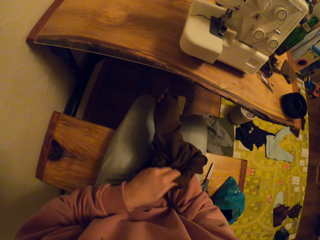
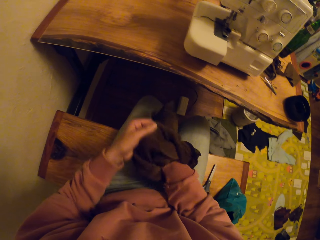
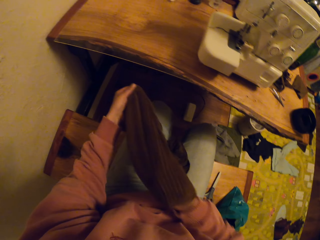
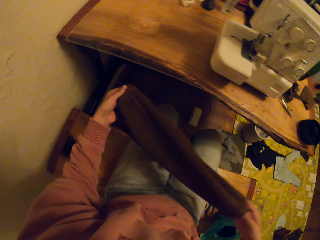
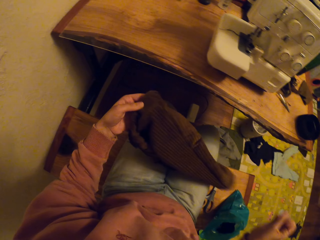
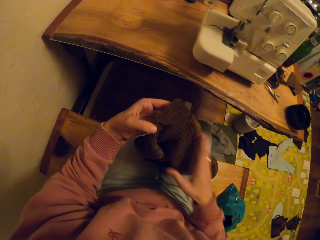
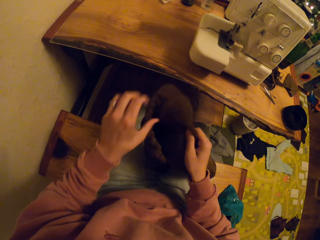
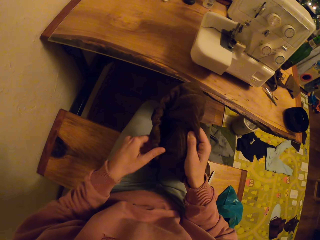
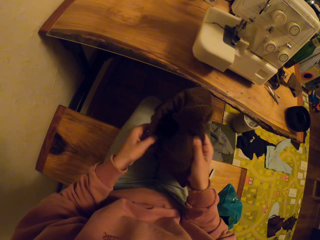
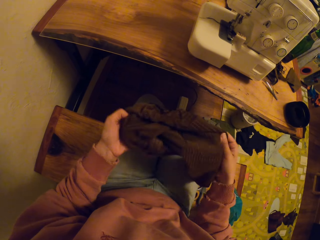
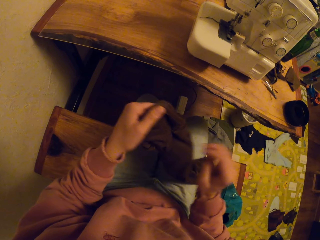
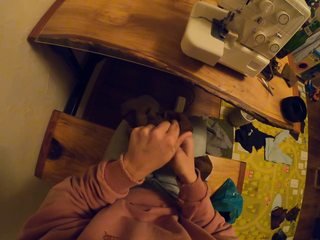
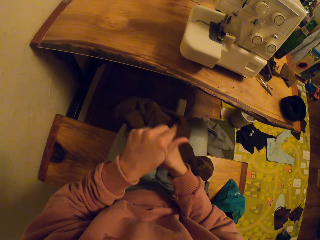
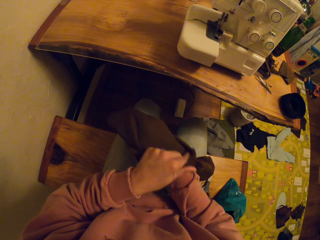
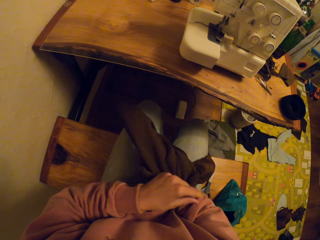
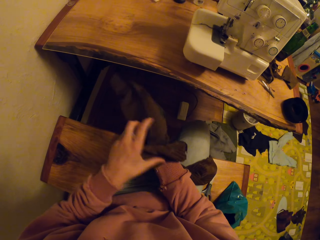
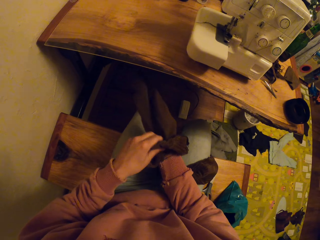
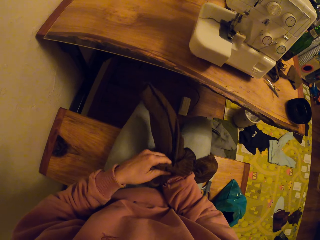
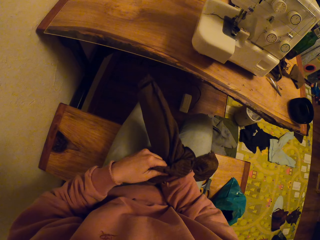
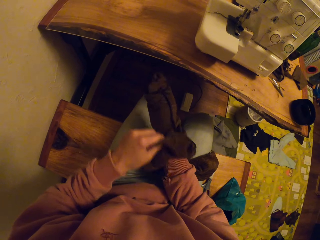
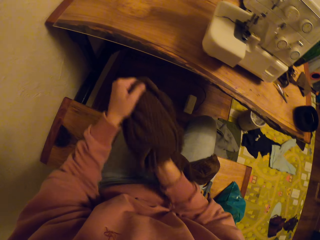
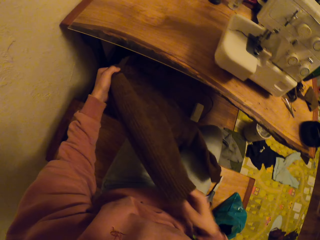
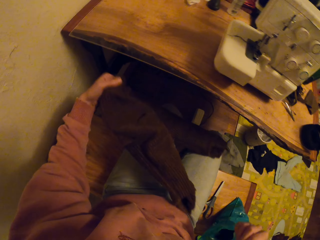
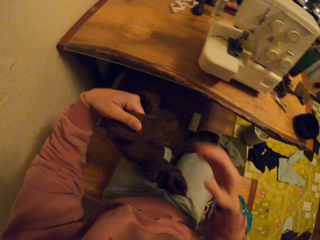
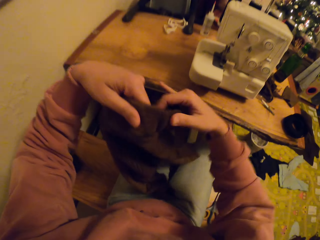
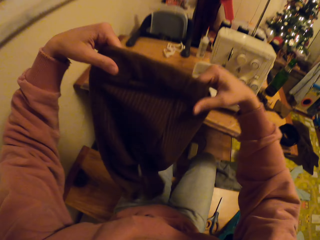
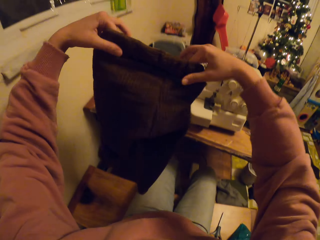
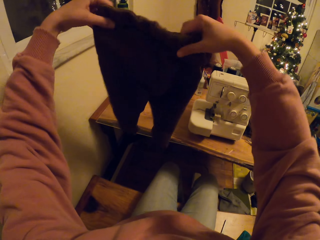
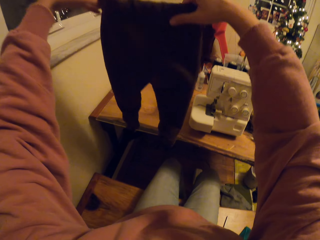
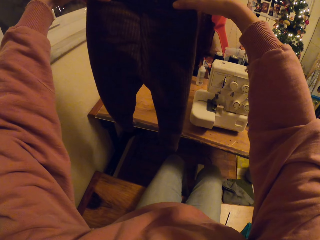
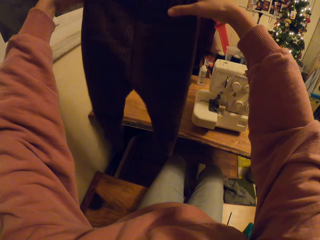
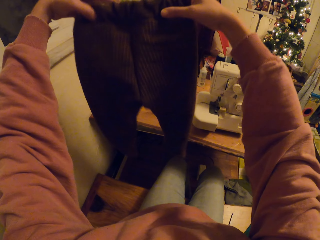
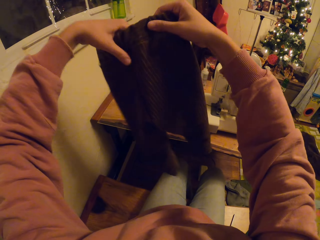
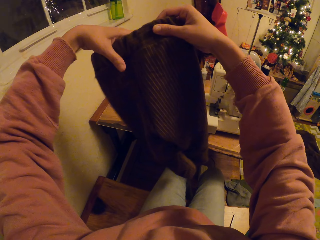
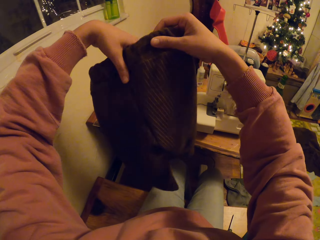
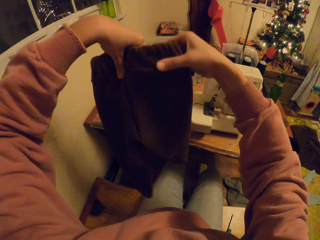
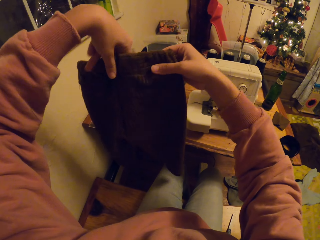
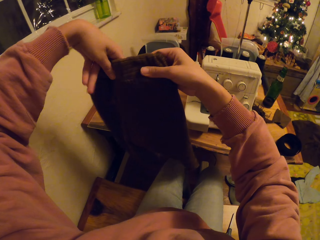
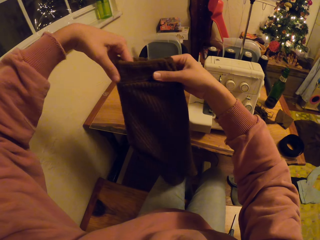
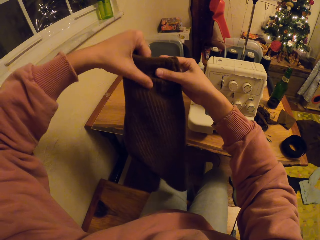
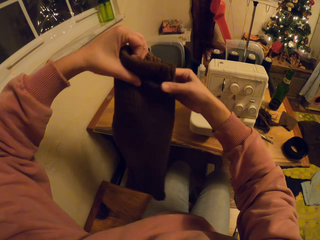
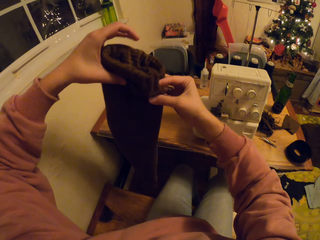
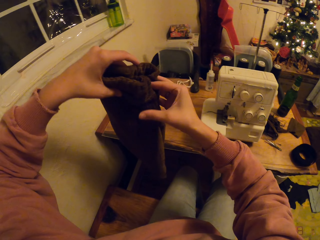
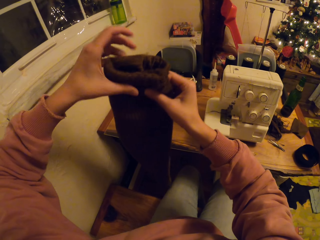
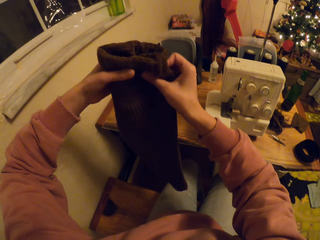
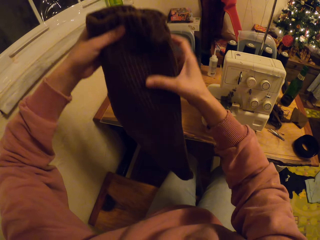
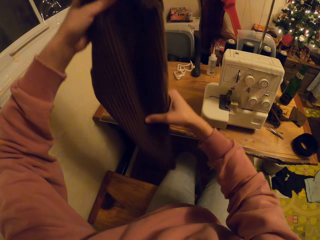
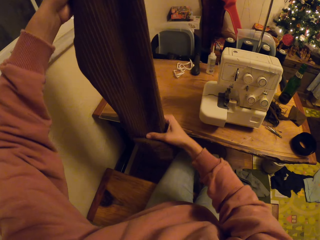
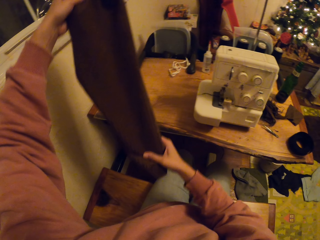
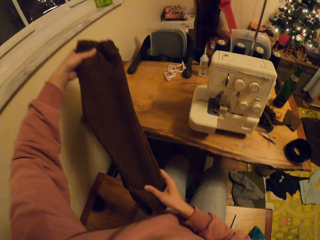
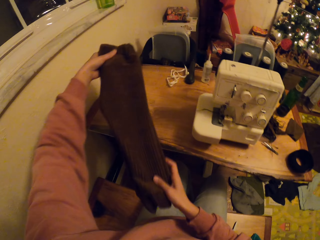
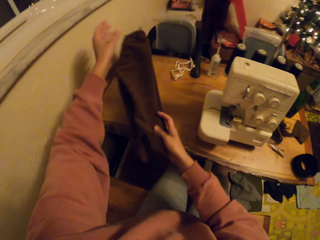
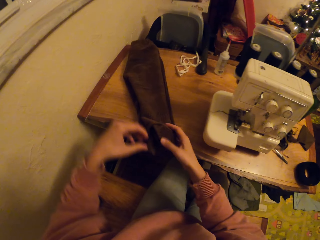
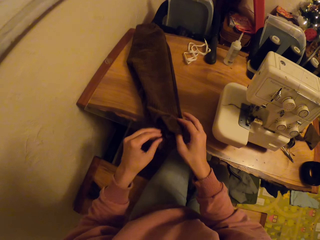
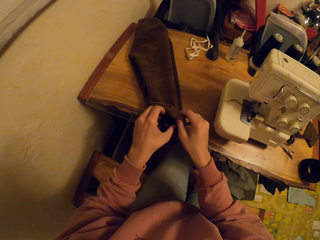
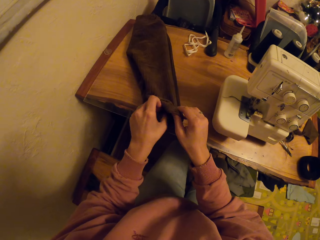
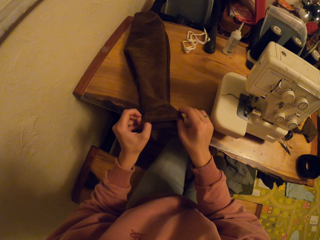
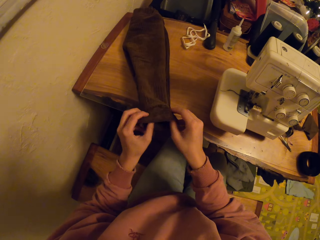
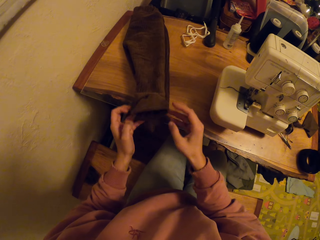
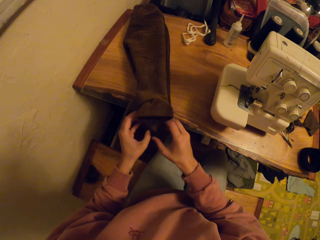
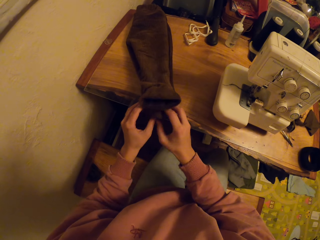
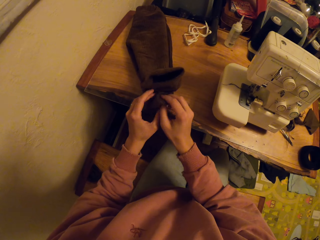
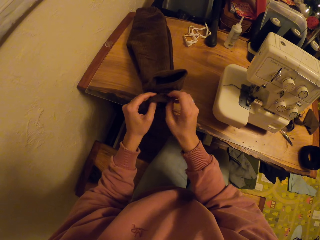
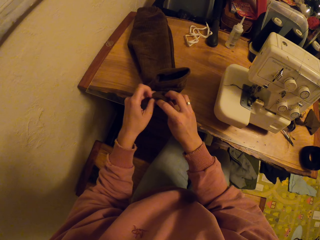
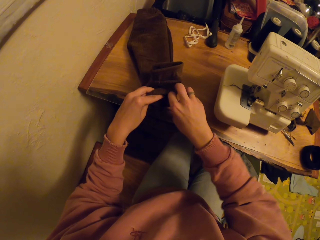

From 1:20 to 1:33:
The camera wearer overturns the trouser. They lift the cloth up. They look at the trouser. They fold the trouser and place the trouser on the table.

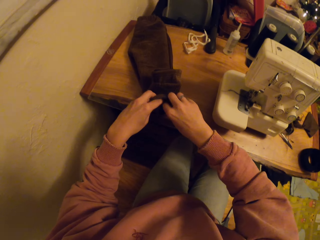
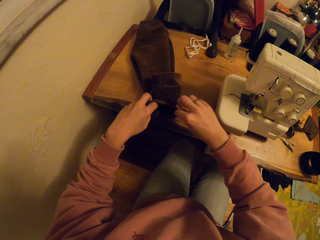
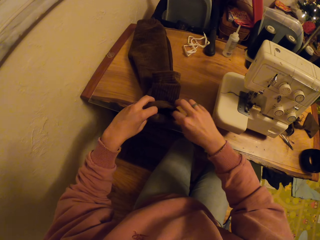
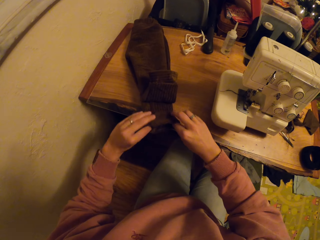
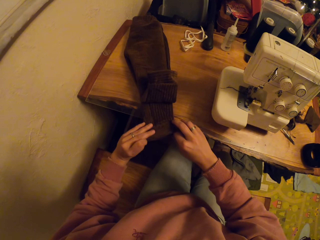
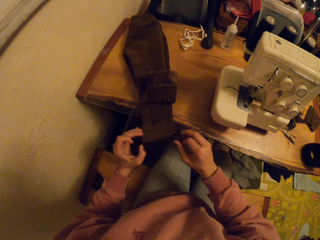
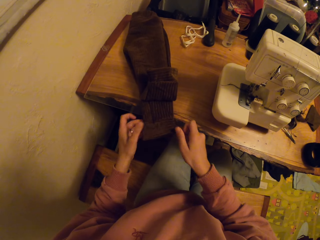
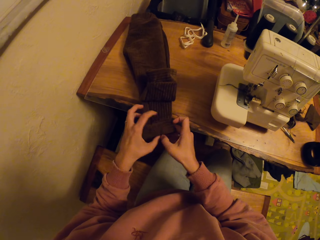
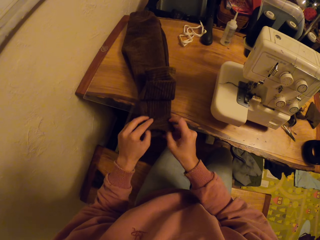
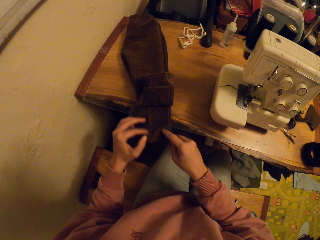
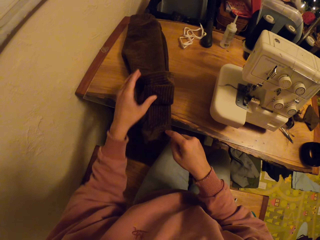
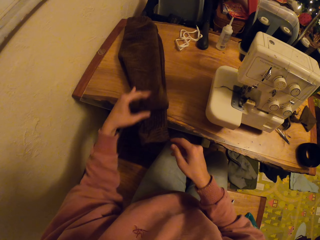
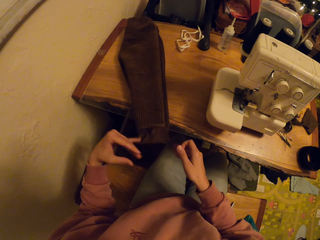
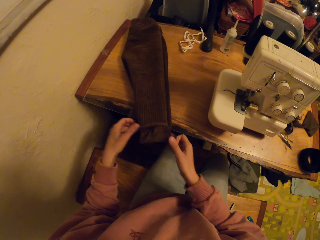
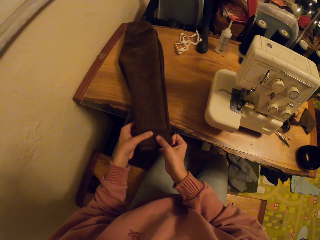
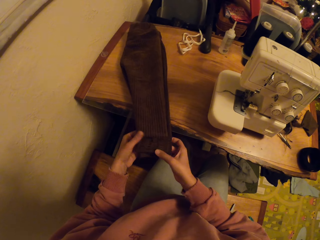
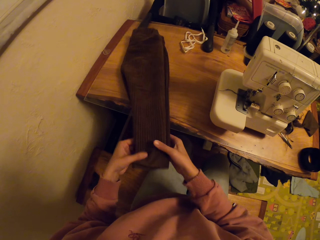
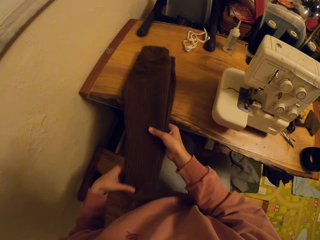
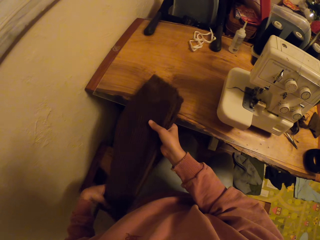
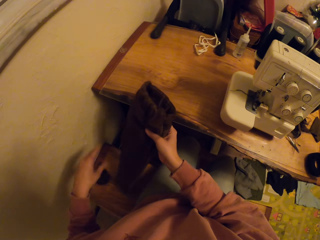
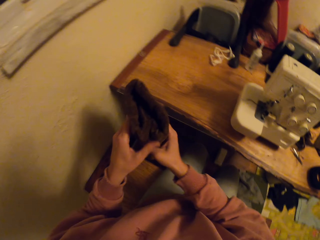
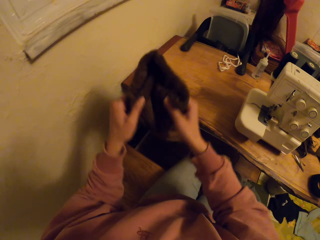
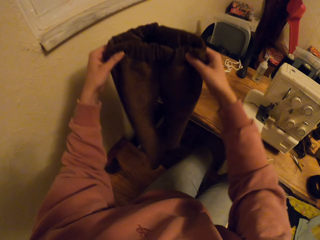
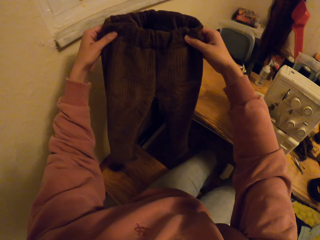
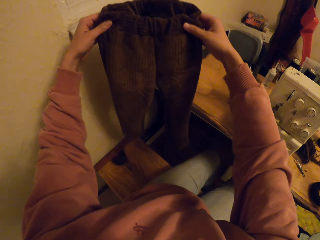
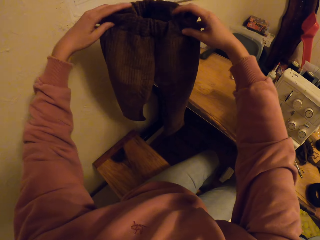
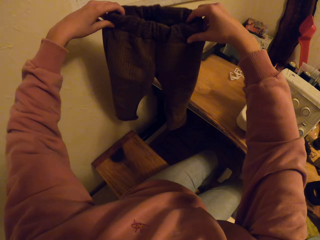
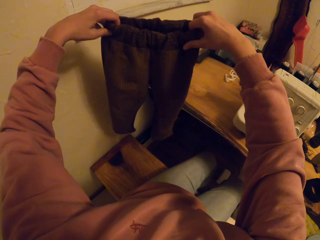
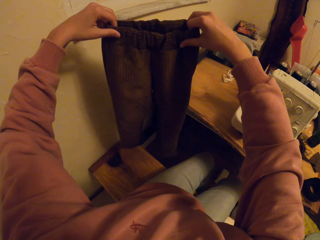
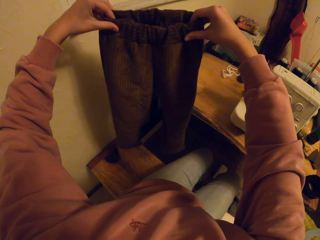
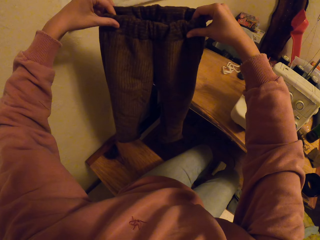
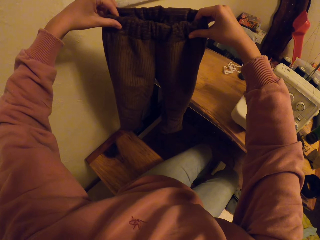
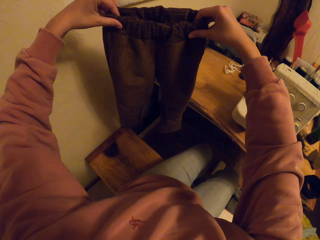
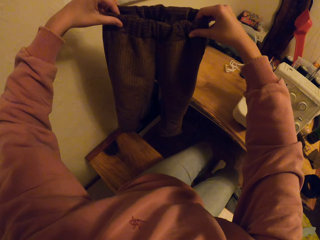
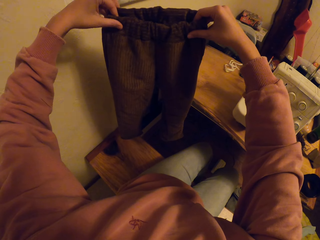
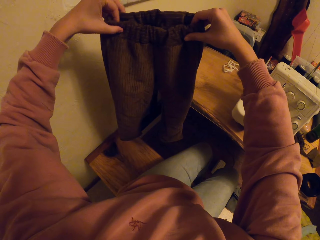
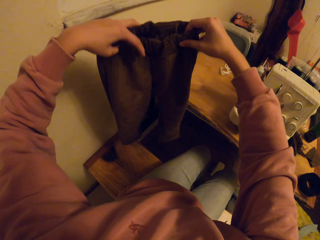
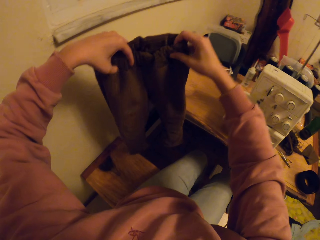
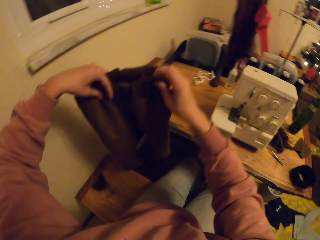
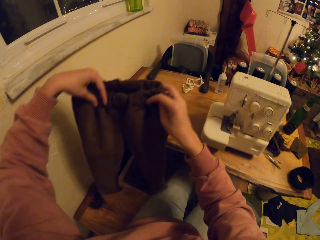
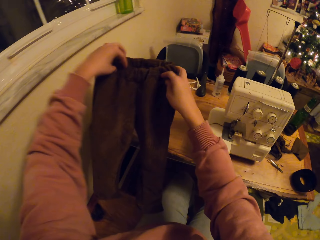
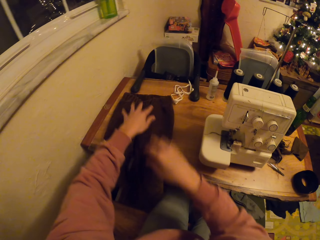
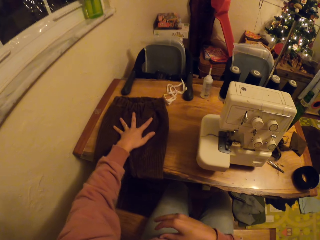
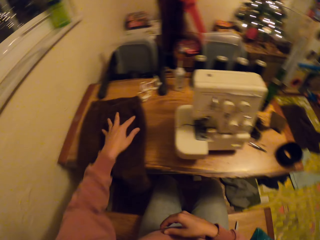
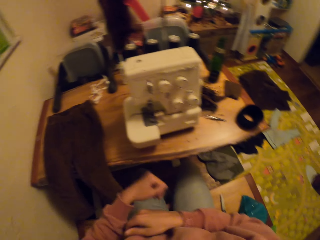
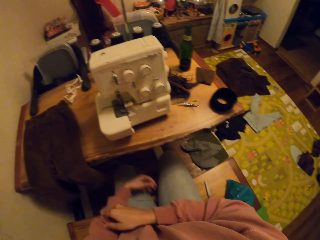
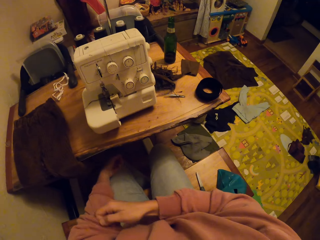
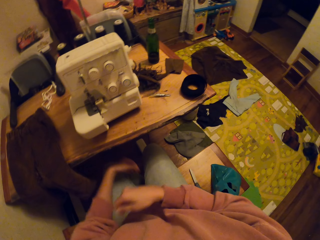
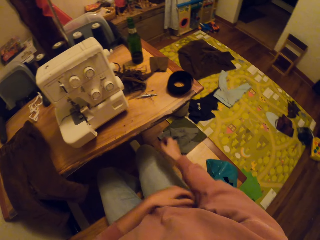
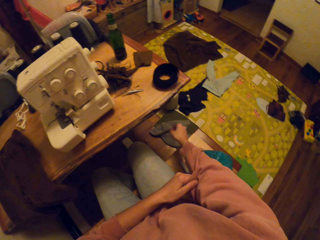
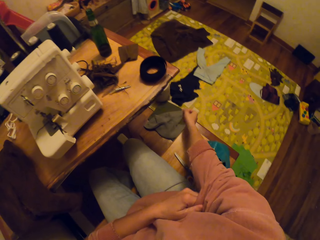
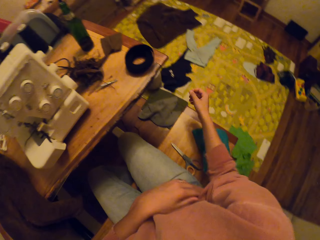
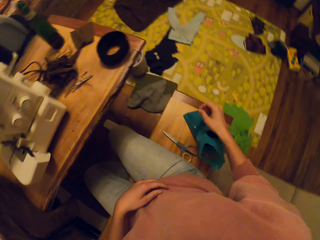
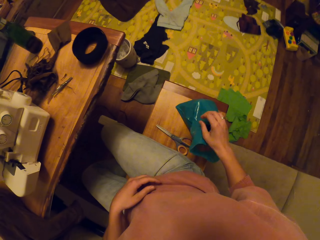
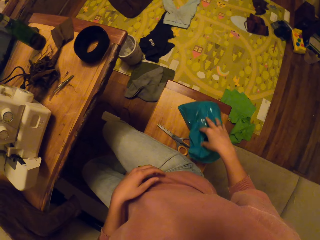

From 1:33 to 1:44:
The camera wearer folds the trouser. They look at the trouser. They place the trouser on the table. They pull up the sleeves.
